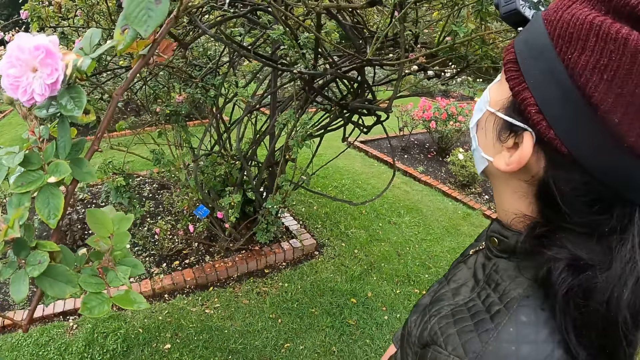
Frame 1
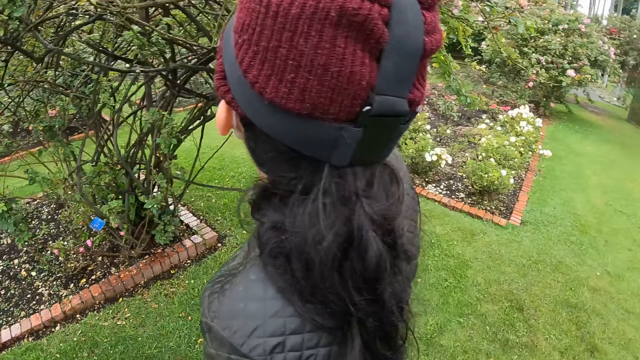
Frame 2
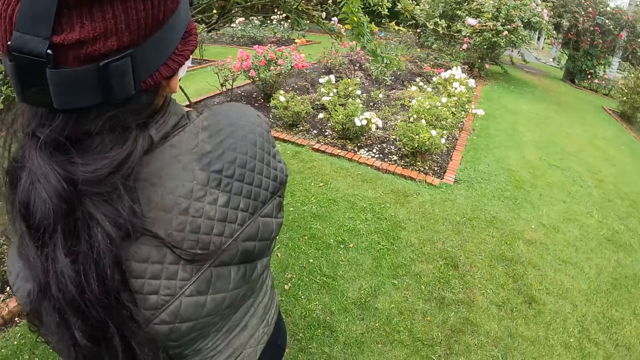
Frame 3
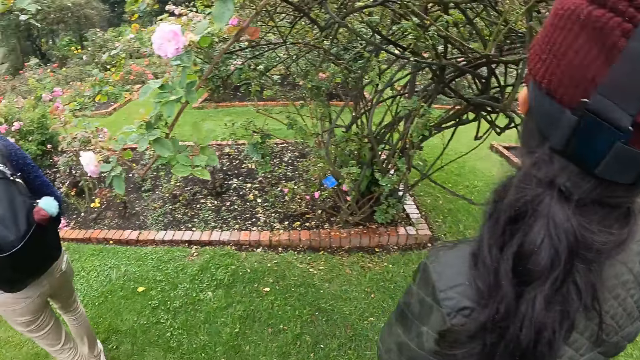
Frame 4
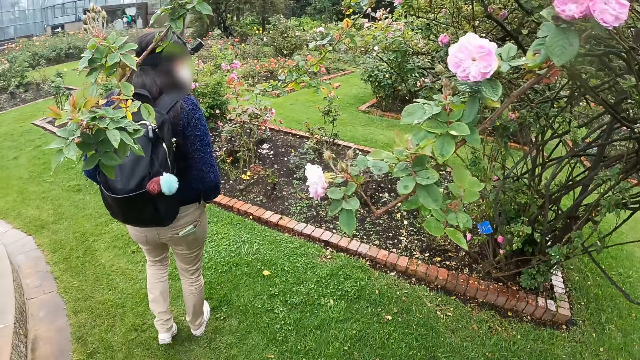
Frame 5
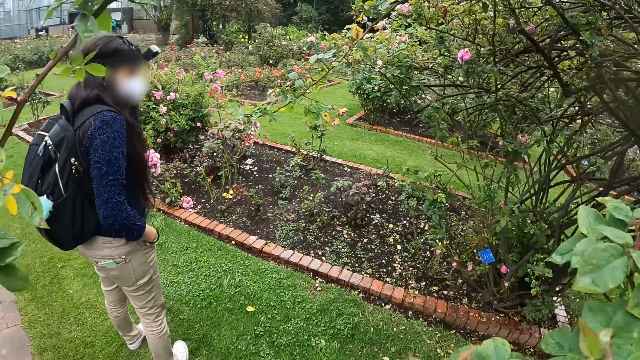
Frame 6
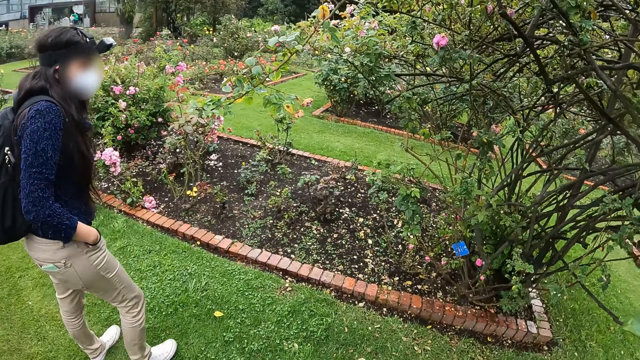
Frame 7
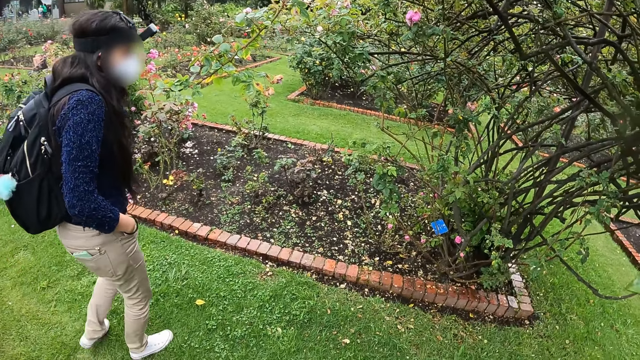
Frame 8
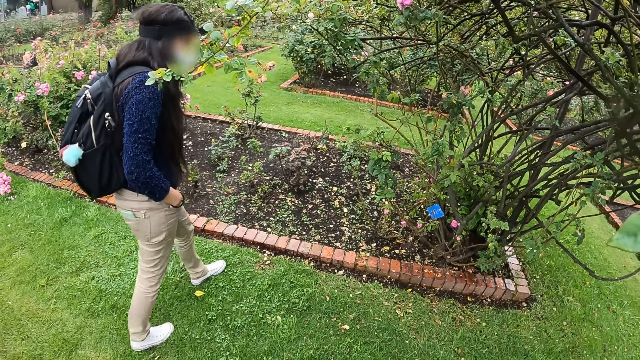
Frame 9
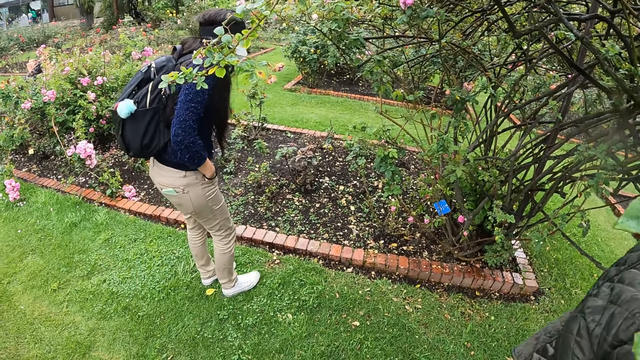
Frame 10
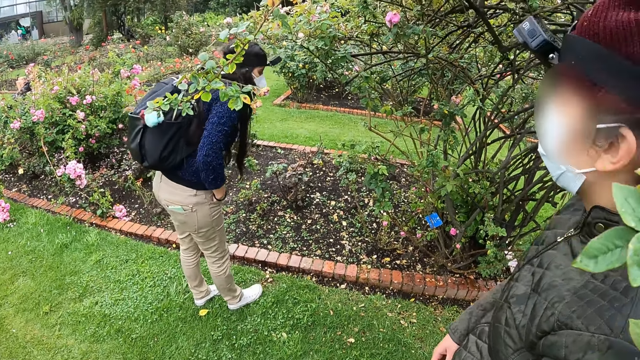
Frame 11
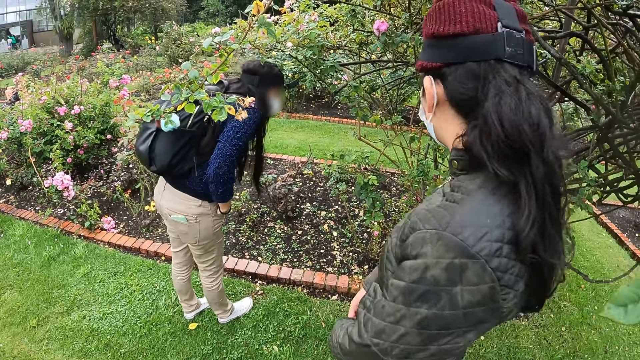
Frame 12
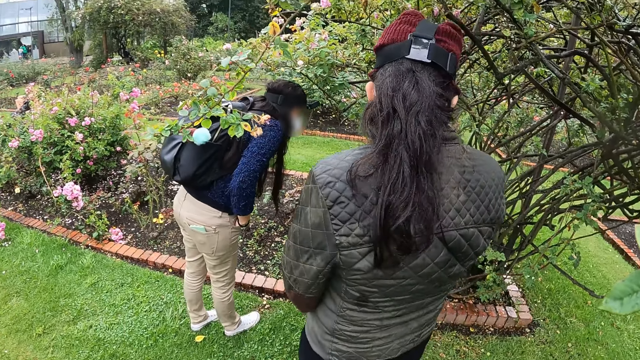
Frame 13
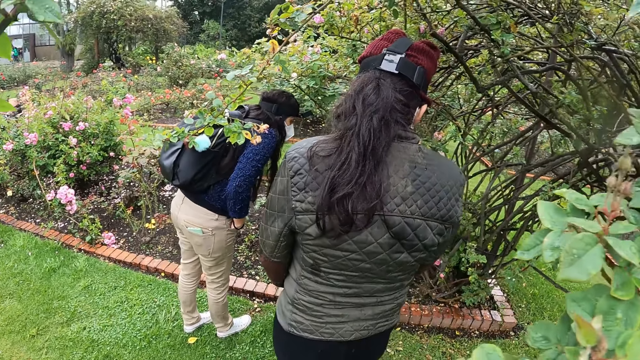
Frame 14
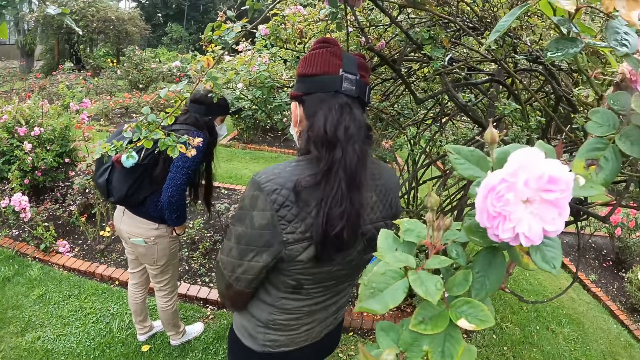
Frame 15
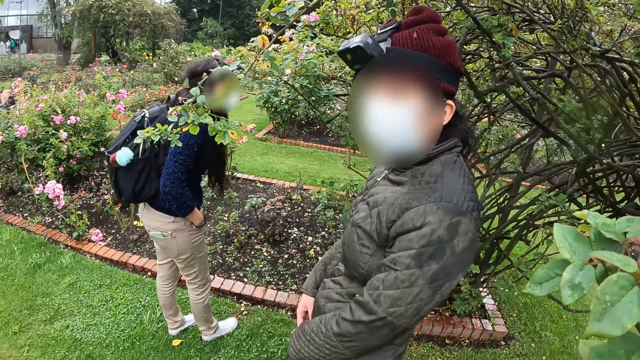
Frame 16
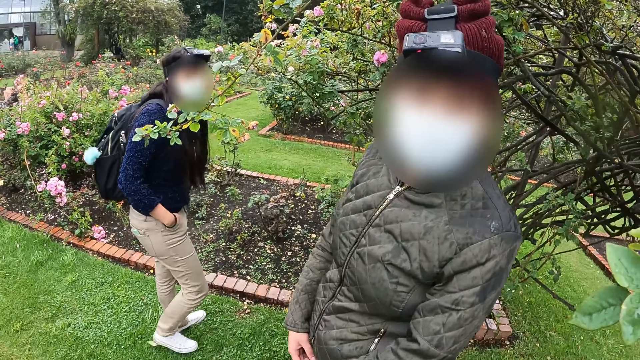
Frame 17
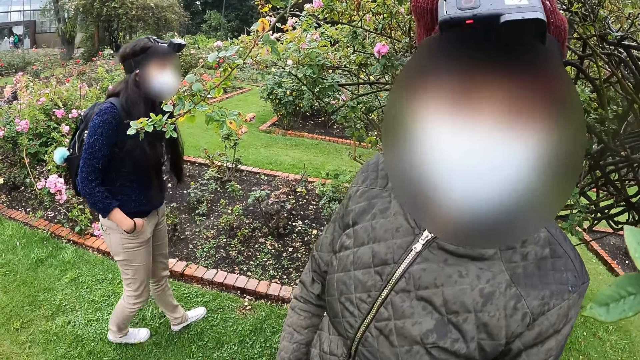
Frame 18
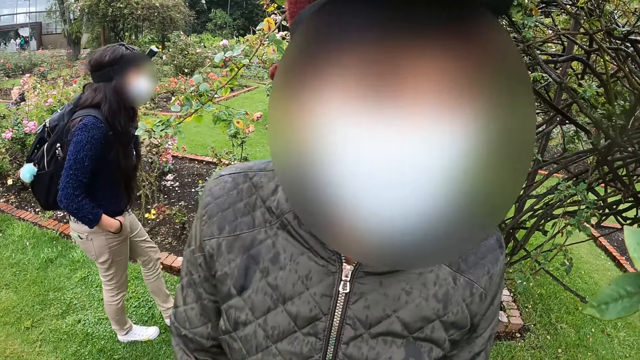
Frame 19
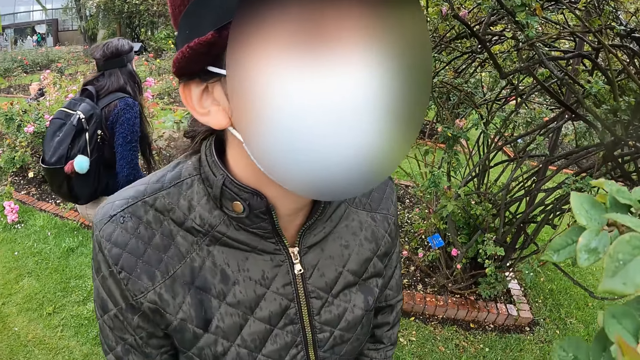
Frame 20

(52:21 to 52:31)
The camera wearer looks at a woman. The woman walks towards a plant, walks towards another woman, and looks at the camera wearer.

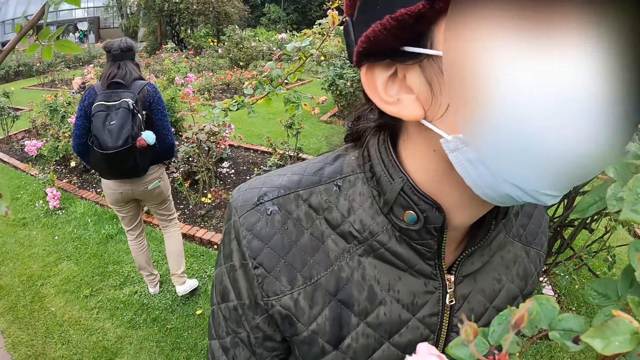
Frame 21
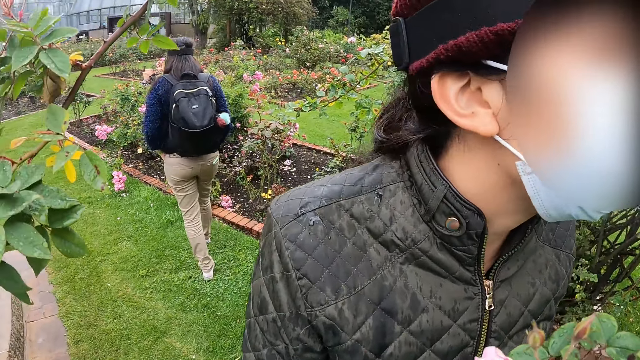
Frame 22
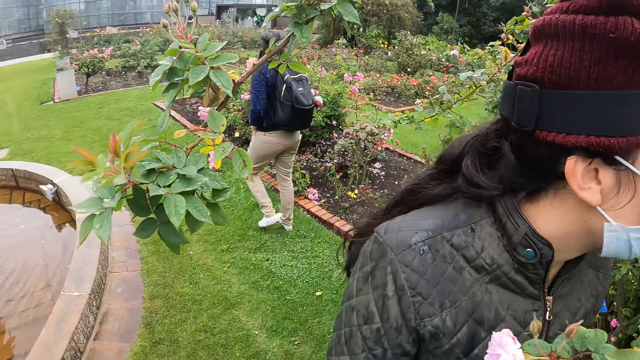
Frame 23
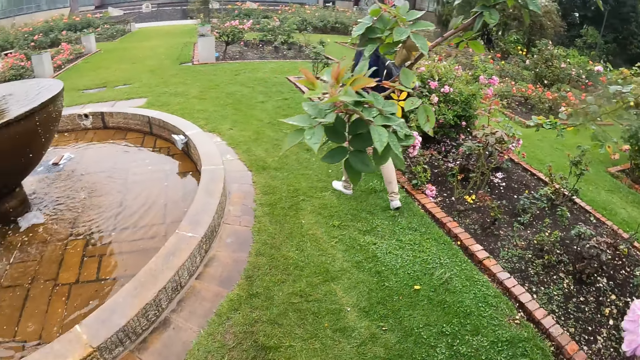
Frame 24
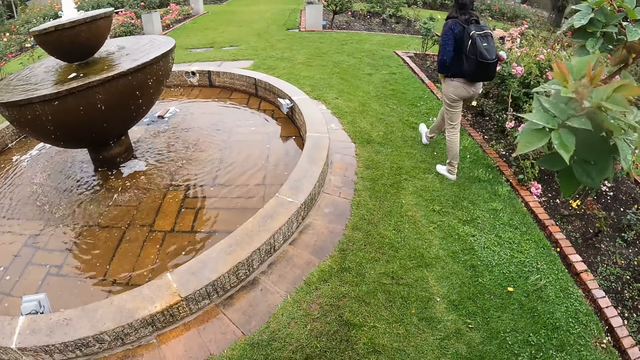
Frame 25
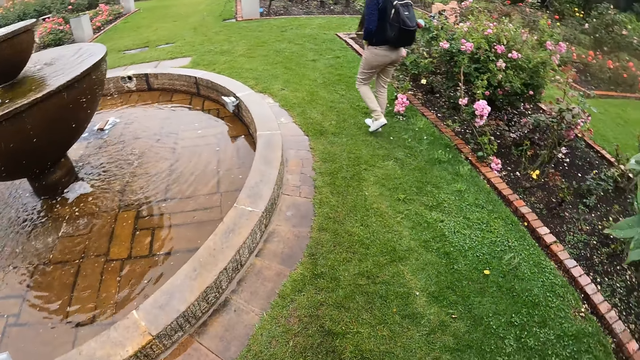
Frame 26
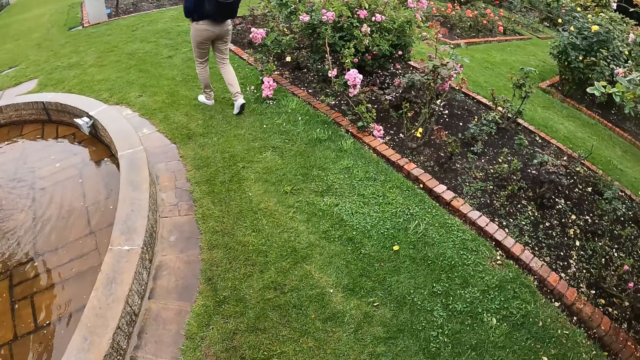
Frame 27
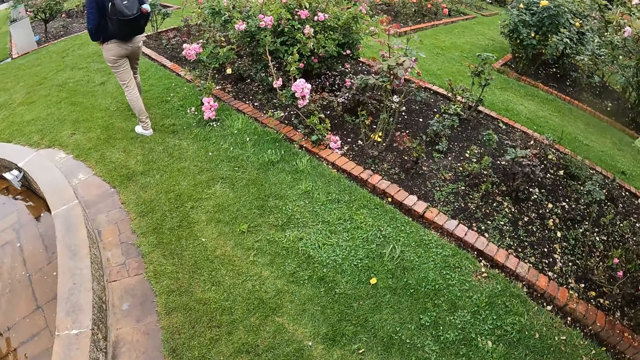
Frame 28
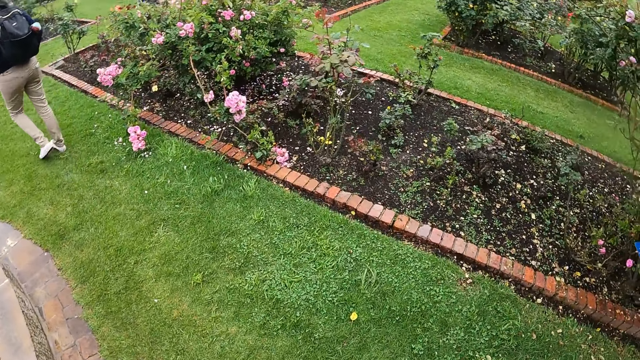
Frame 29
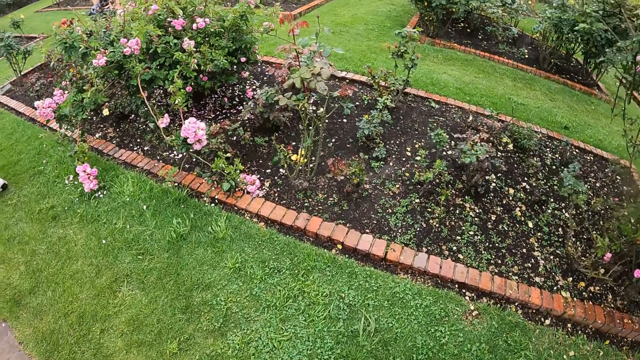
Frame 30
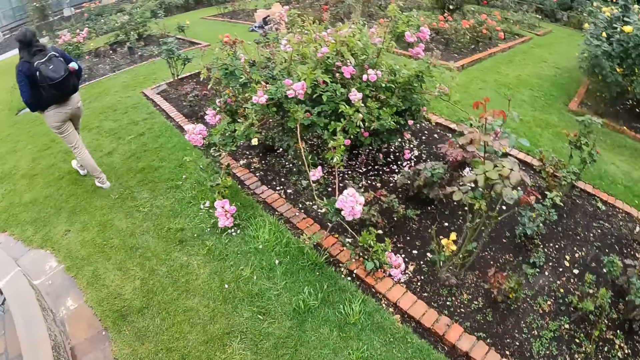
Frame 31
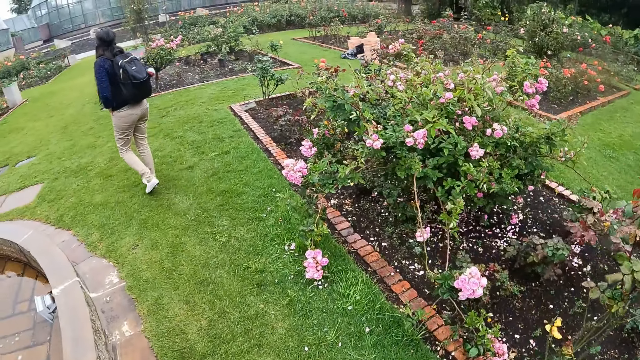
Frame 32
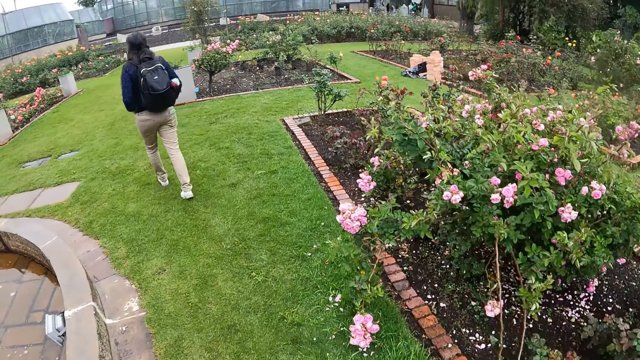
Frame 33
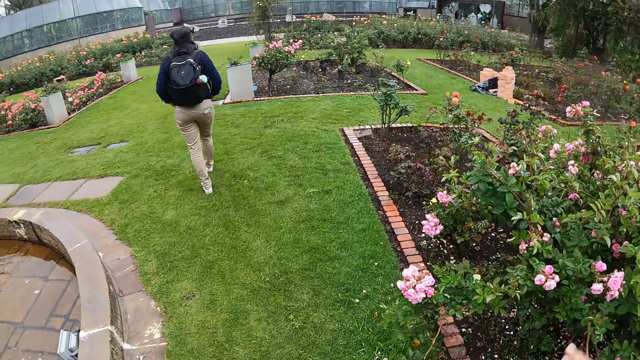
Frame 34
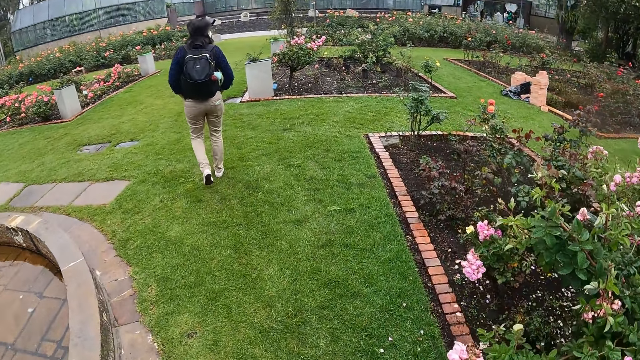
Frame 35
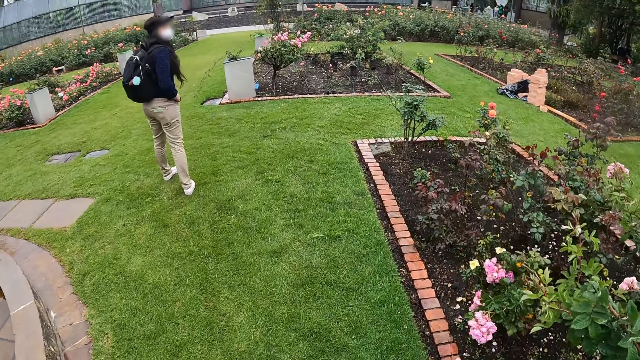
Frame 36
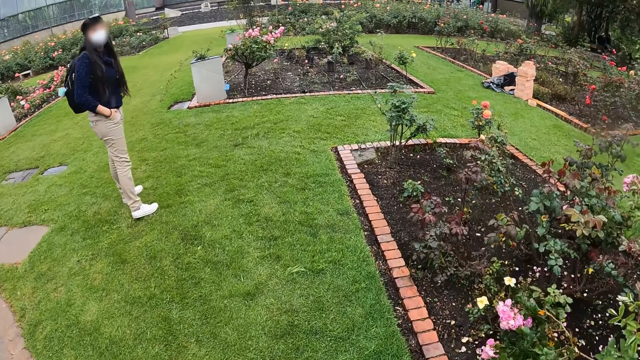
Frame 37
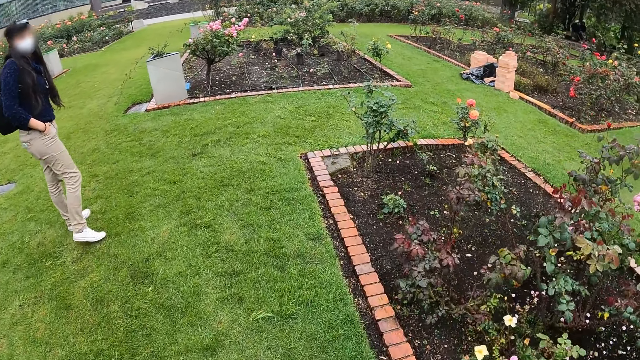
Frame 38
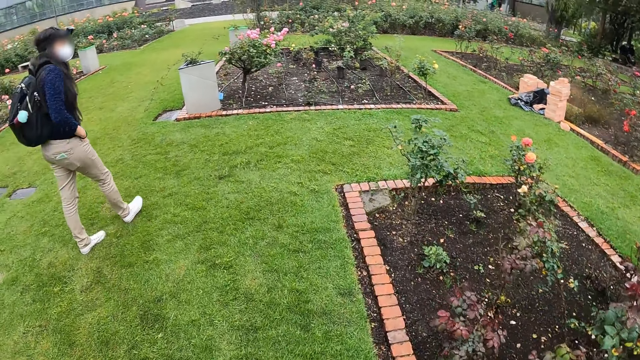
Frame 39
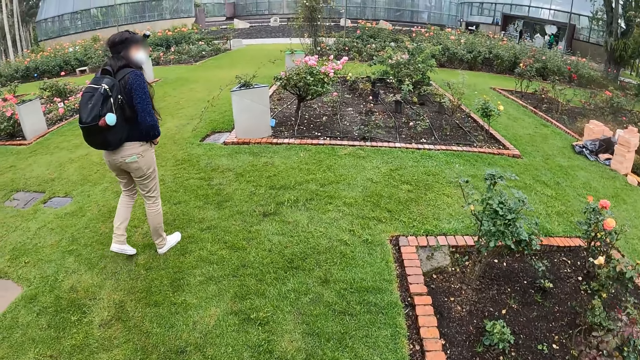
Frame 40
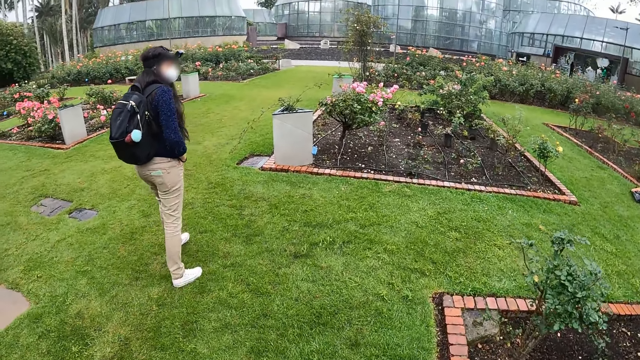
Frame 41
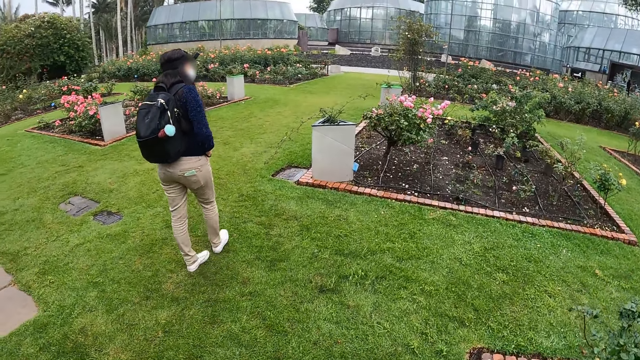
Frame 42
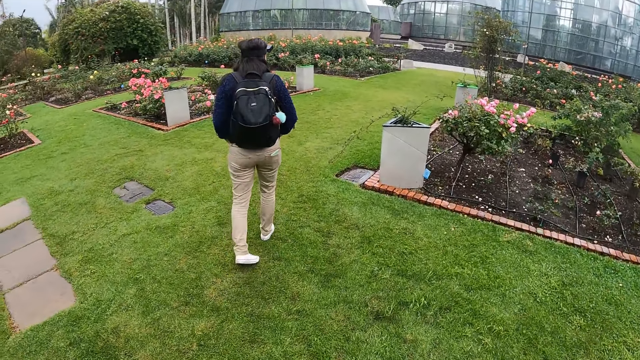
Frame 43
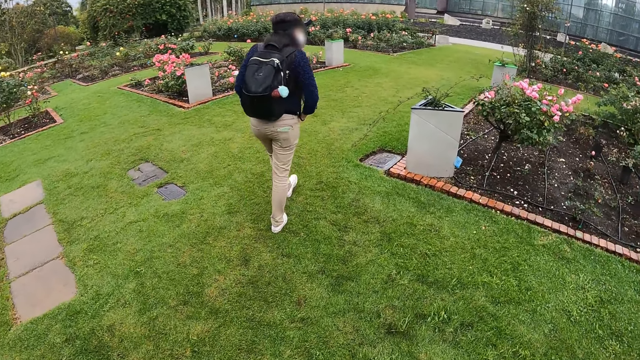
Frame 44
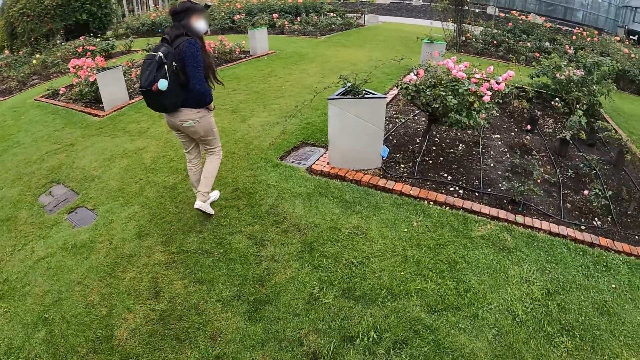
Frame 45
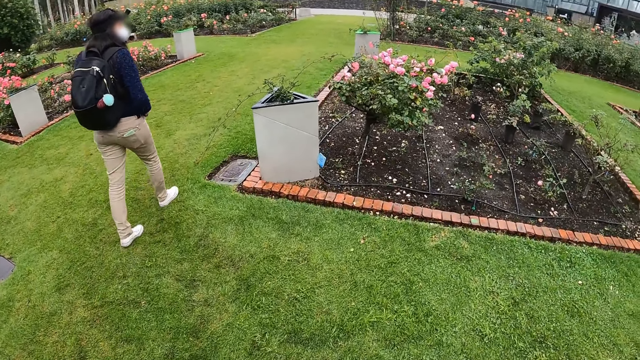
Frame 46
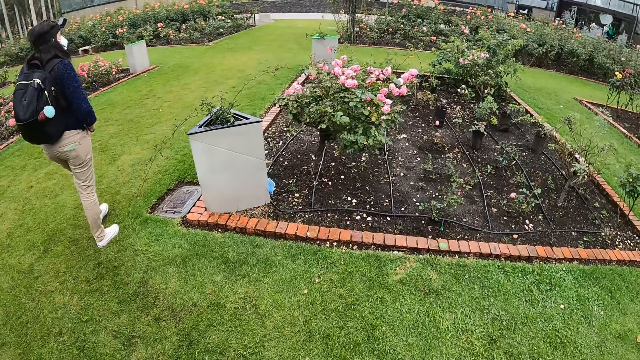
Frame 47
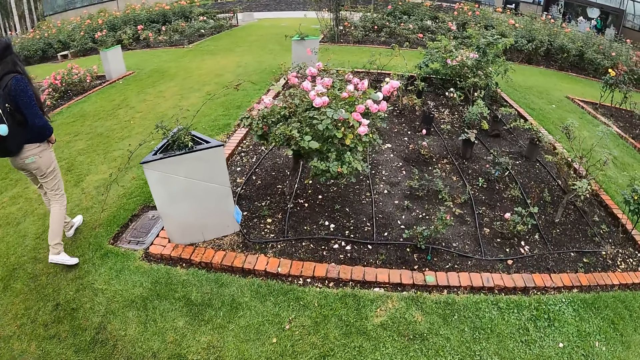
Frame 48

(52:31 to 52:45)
A woman feels the flower scent. Another woman walks forward. The camera wearer walks forward. The other woman looks at the camera wearer and walks forward. The camera wearer walks forward.
